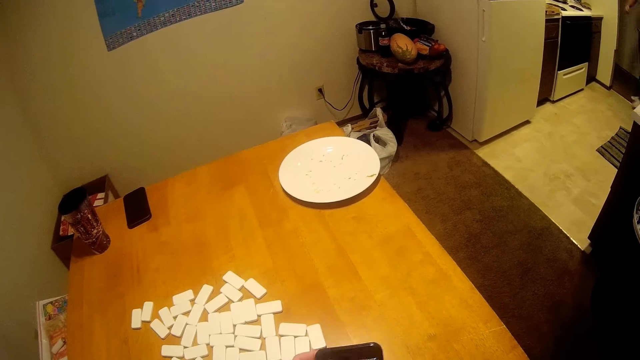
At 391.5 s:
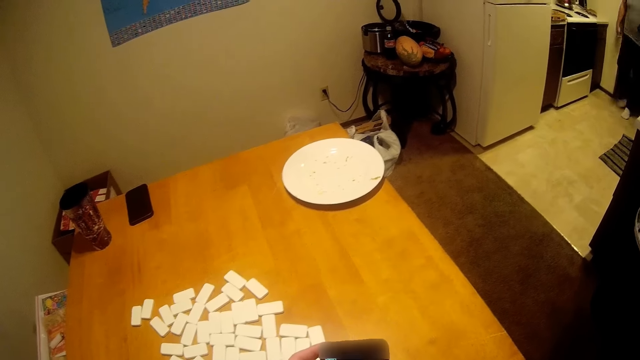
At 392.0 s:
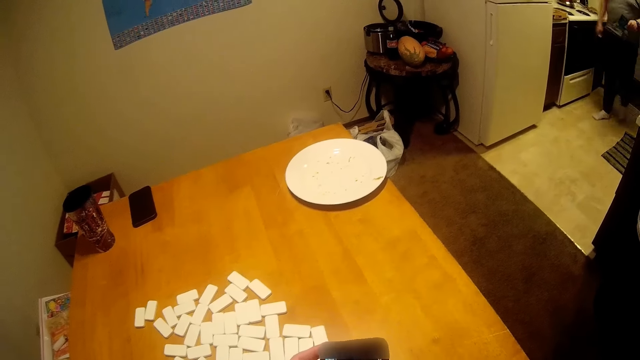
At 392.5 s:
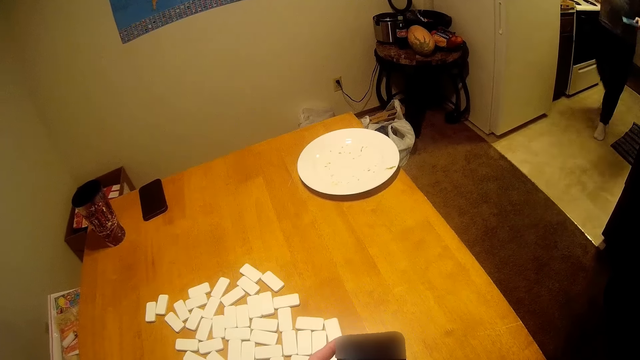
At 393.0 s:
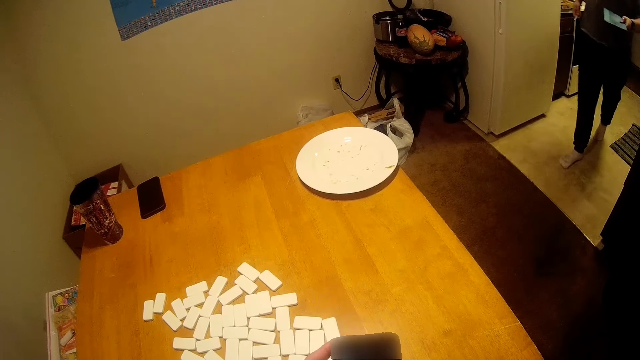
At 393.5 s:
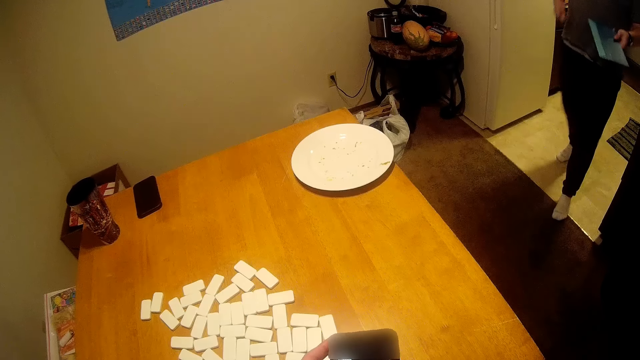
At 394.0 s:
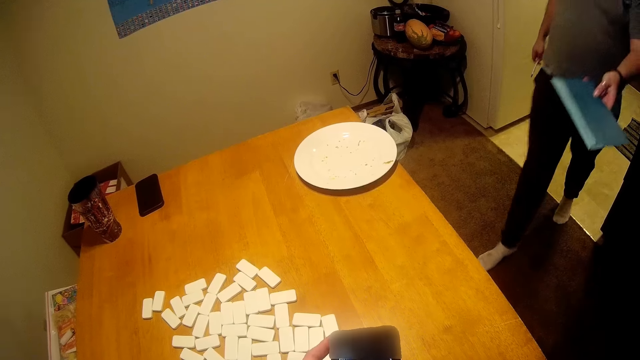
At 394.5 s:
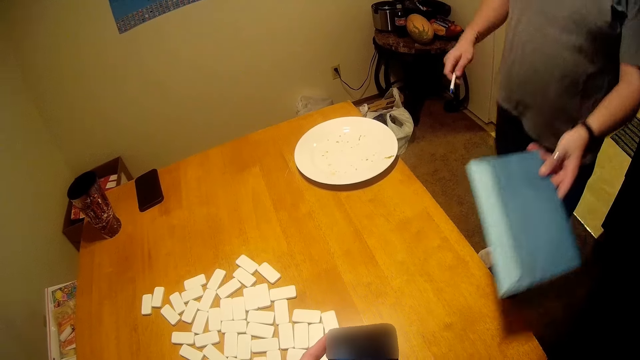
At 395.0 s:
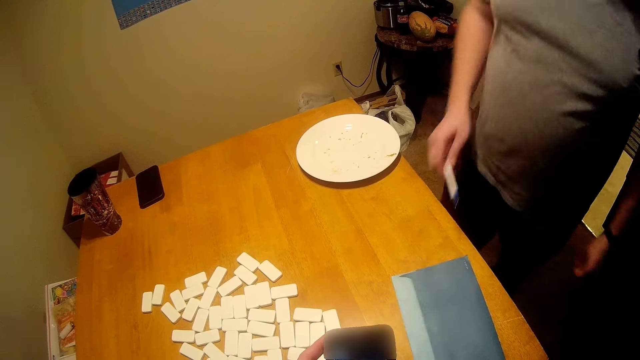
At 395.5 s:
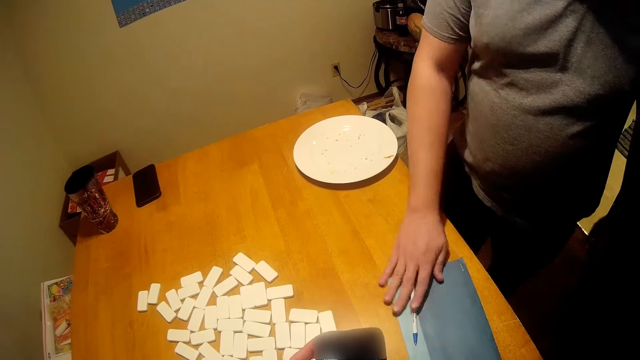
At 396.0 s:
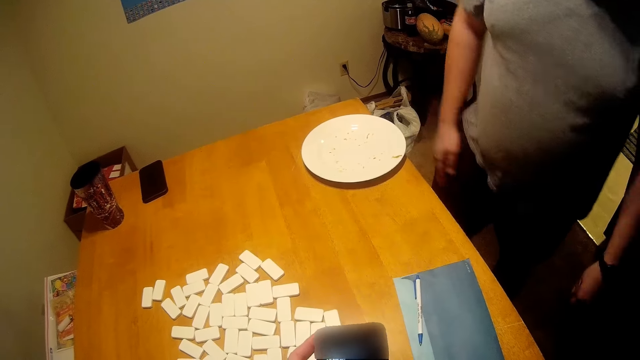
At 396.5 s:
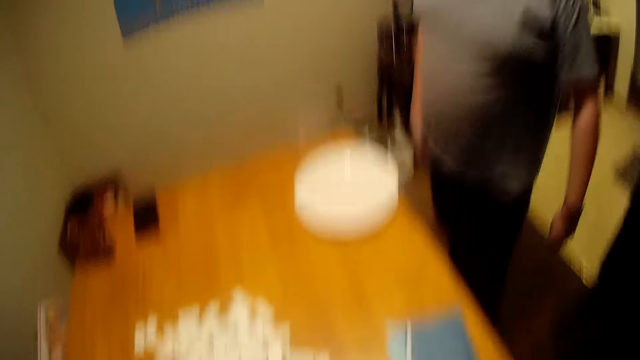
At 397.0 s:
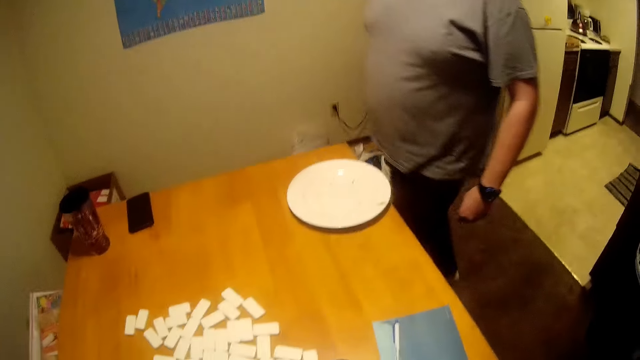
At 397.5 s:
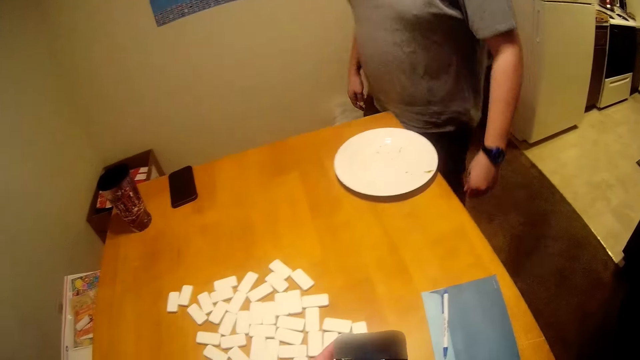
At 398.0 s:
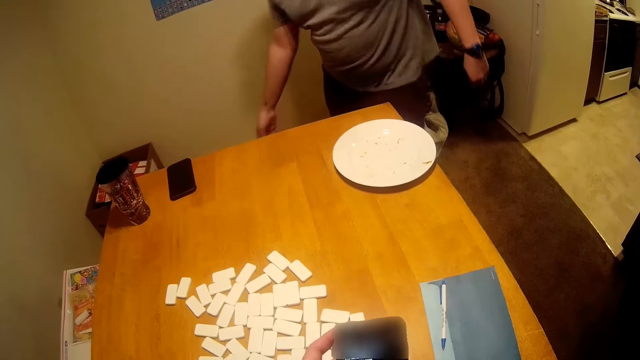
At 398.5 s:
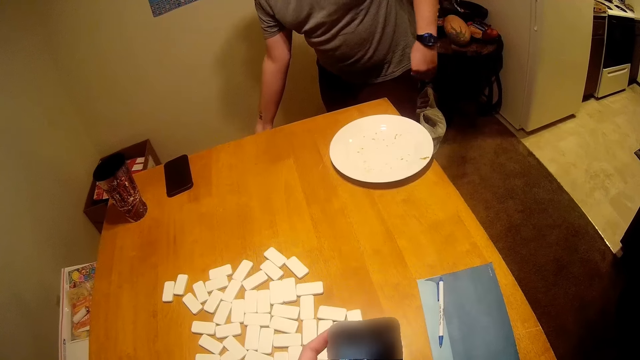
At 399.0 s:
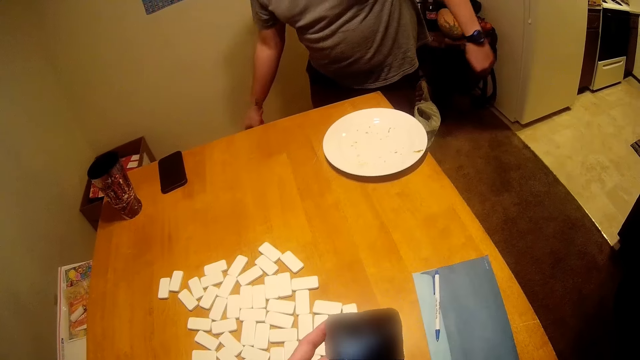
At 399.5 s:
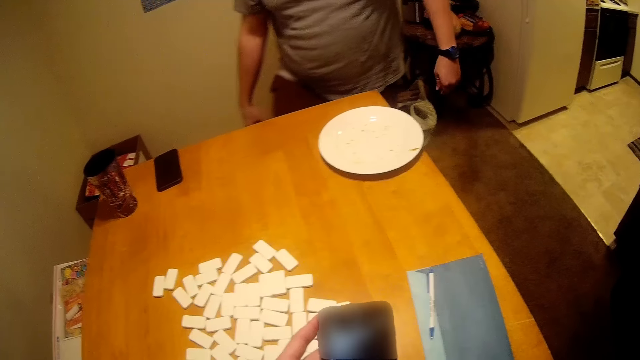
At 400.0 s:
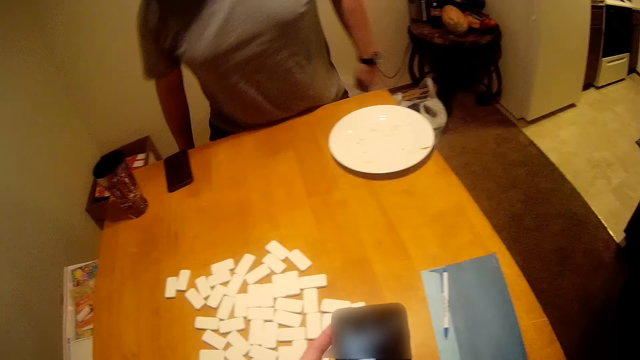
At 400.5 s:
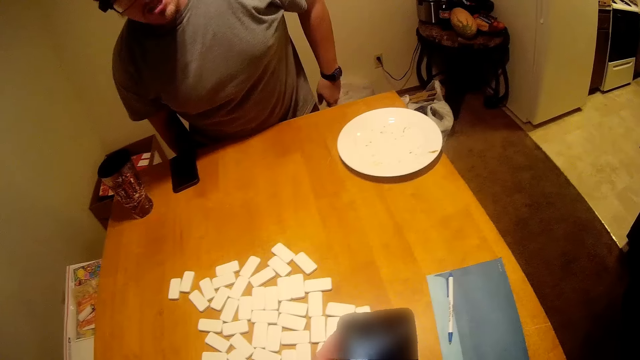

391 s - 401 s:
A man walks around. The man drops a book or envelope on the table and puts a pen on top of the book. The man pulls a seat forward.

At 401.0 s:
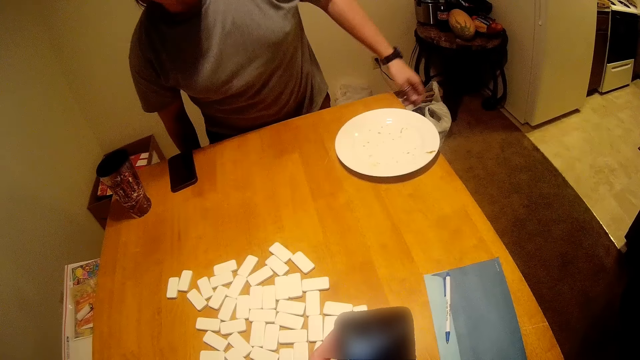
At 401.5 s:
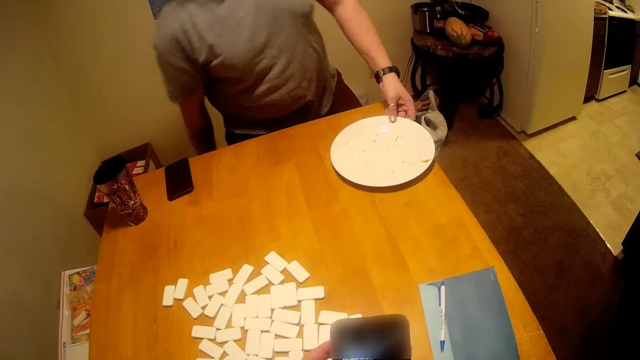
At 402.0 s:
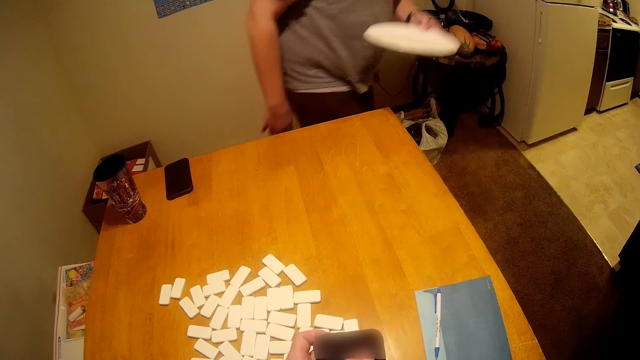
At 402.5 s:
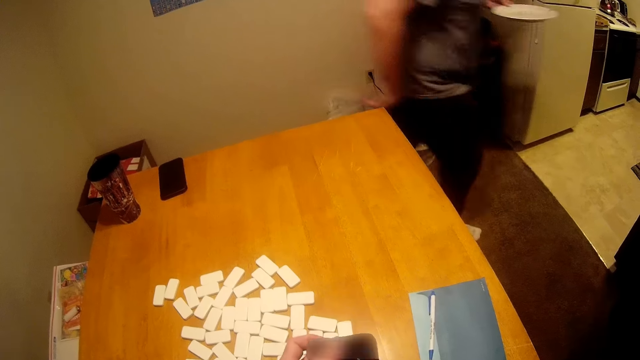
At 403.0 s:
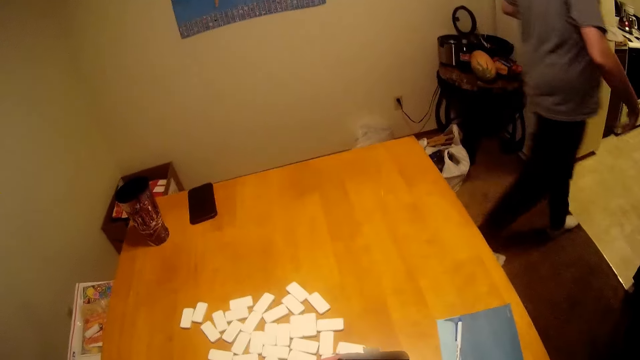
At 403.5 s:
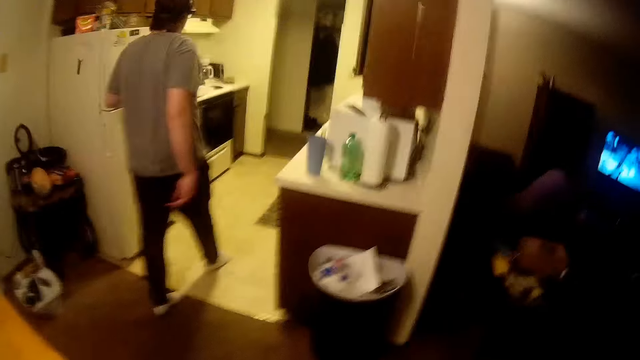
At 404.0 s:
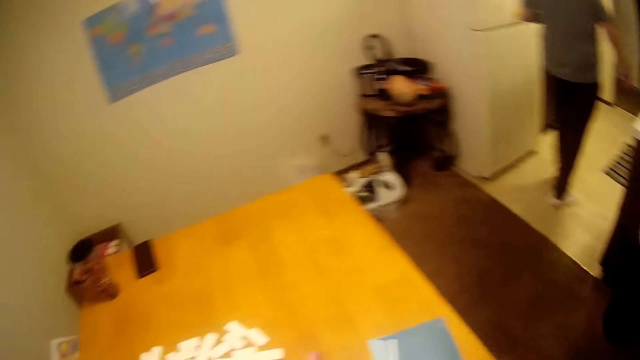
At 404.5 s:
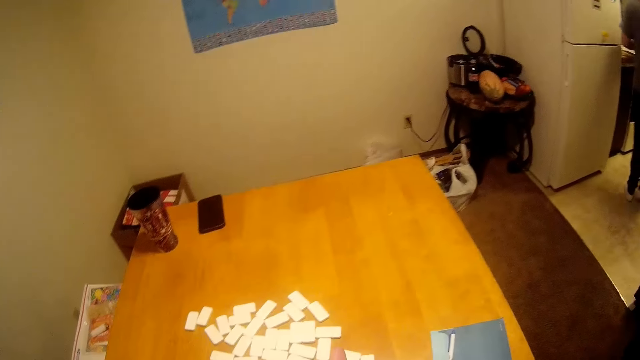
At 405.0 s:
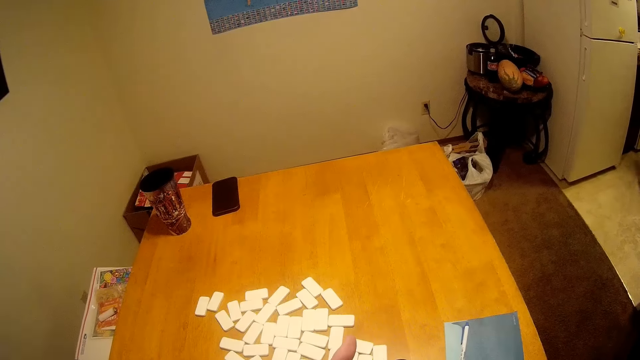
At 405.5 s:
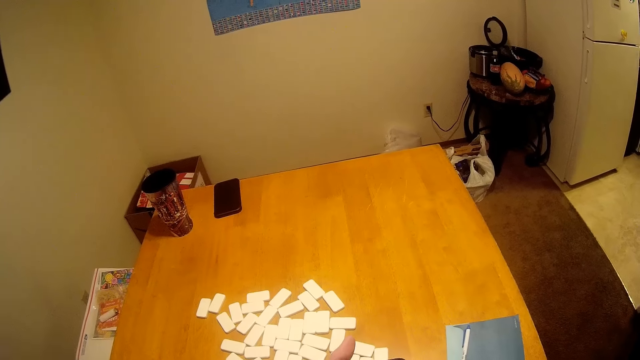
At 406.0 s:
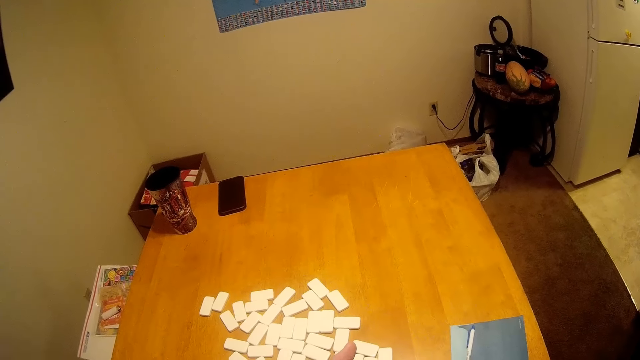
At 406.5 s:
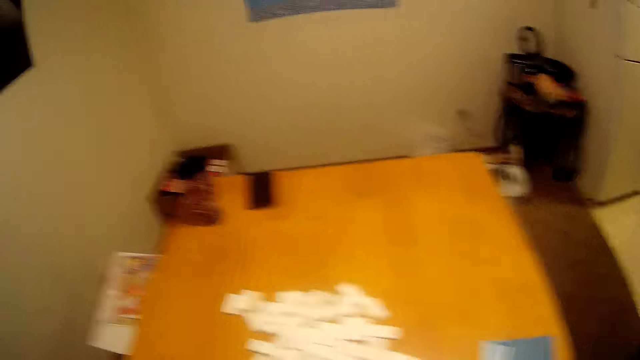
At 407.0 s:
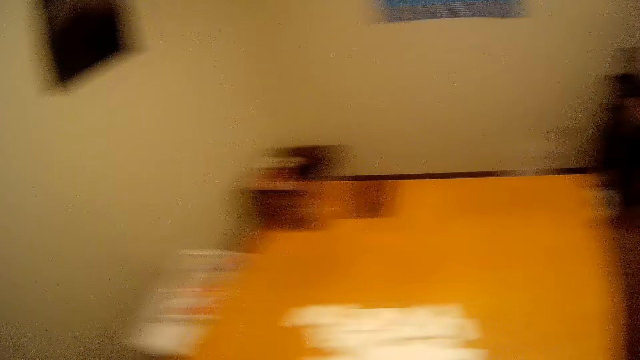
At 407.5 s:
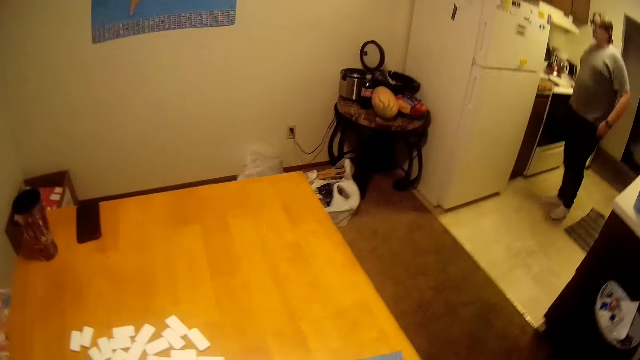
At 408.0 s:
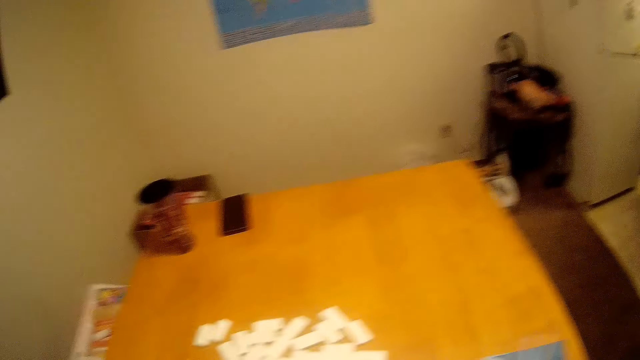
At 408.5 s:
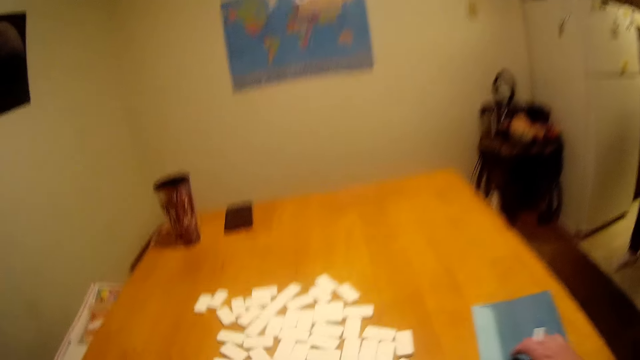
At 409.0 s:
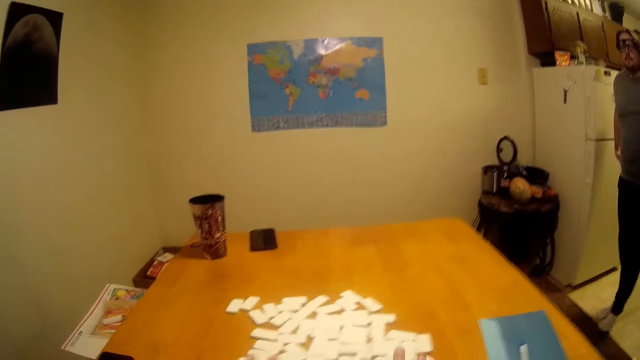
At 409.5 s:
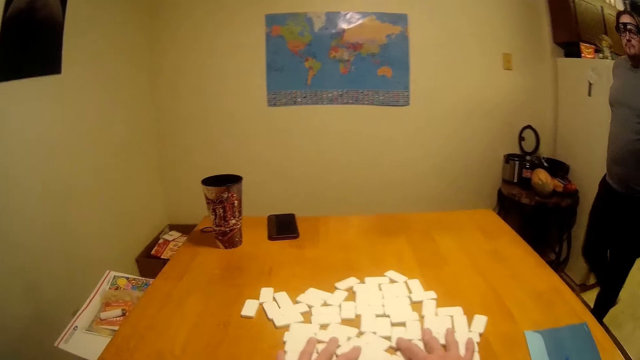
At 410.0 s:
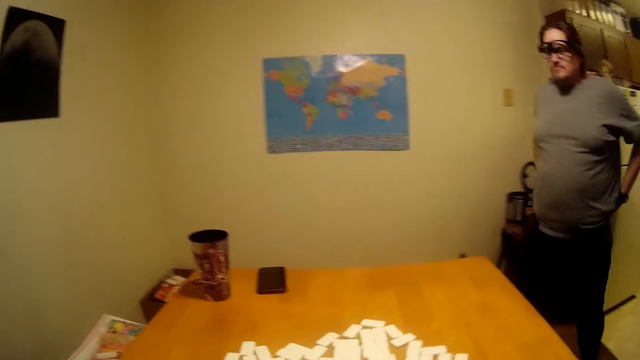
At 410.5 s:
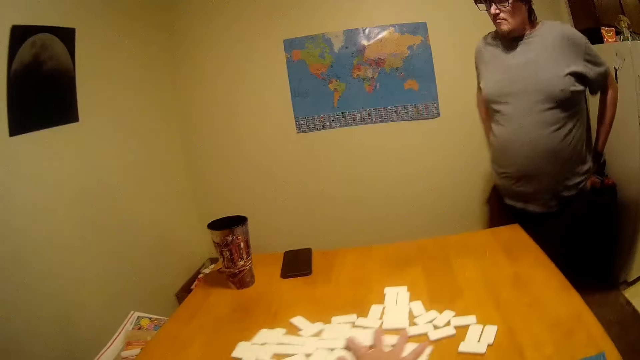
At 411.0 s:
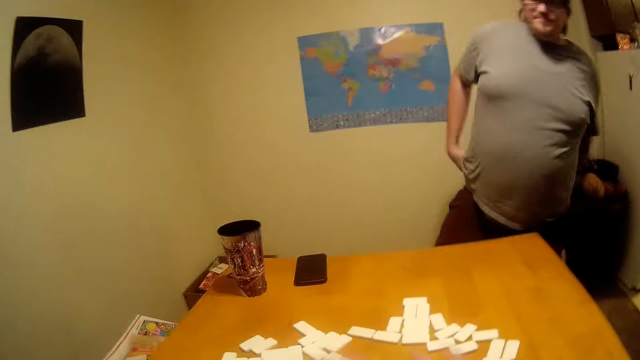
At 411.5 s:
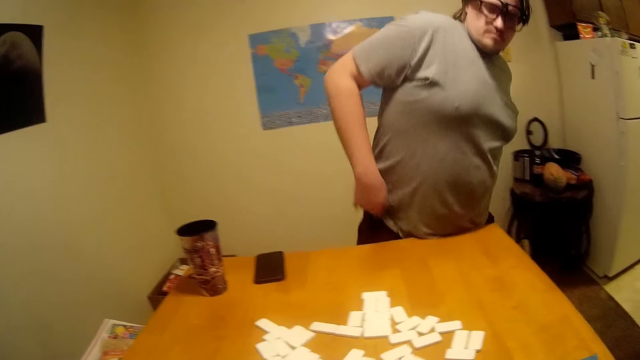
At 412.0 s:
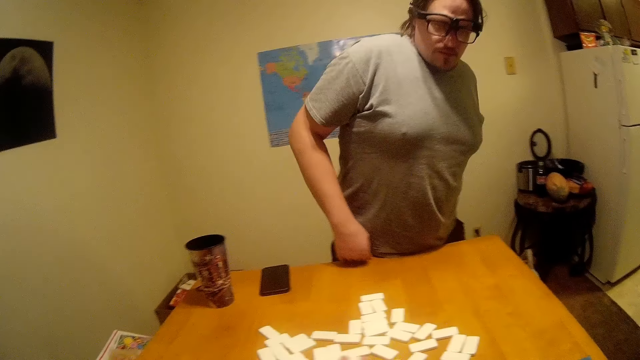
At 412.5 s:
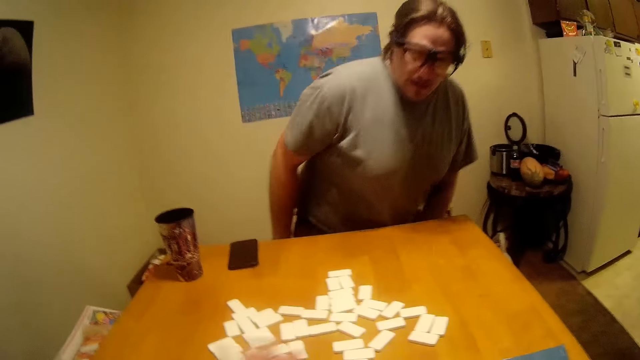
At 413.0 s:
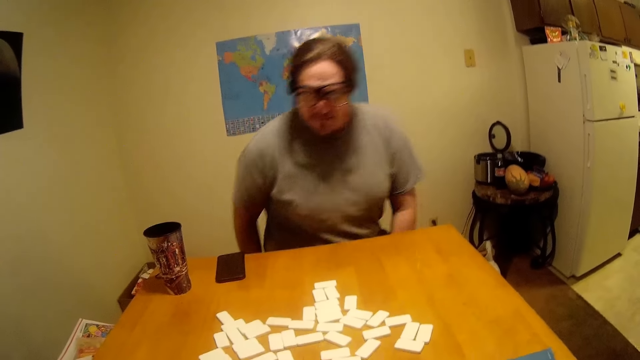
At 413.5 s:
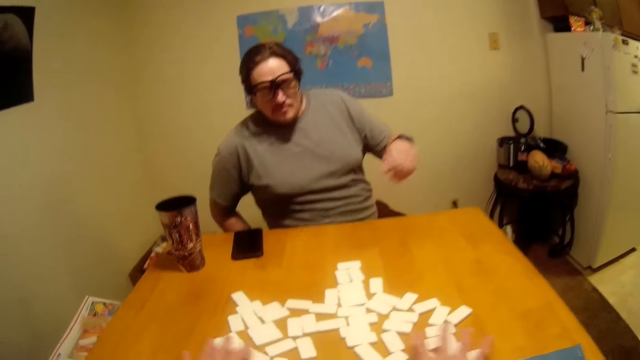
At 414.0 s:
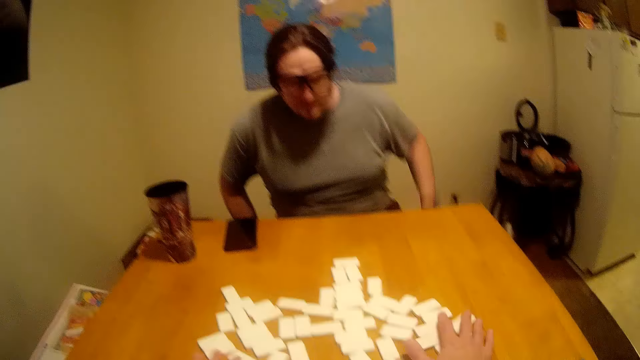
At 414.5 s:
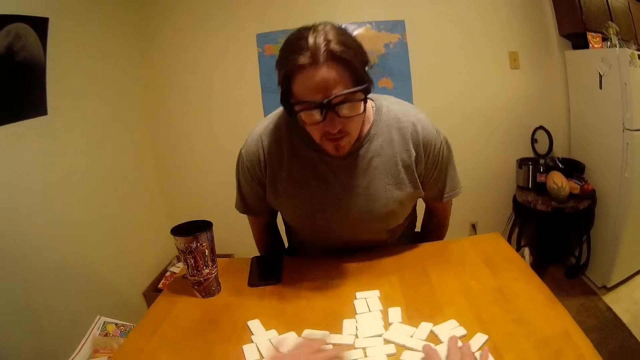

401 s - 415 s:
A man picks a plate from the table and walks to the kitchen. The camera wearer looks around. The man walks around and sits down.
